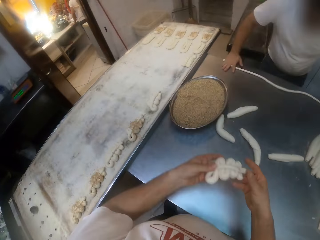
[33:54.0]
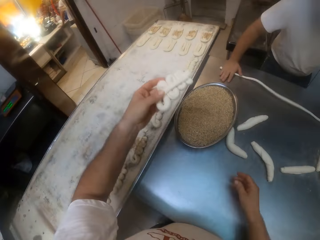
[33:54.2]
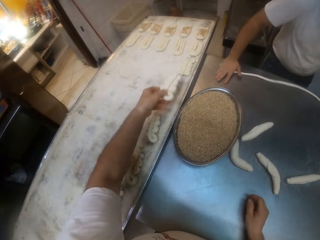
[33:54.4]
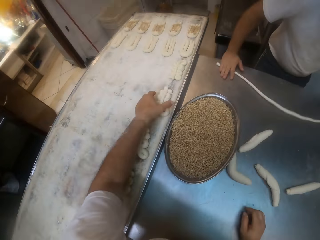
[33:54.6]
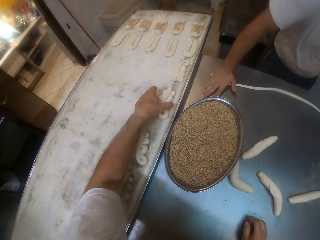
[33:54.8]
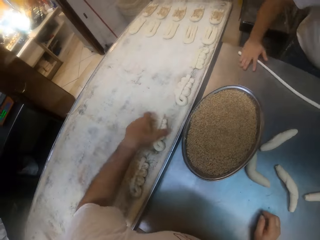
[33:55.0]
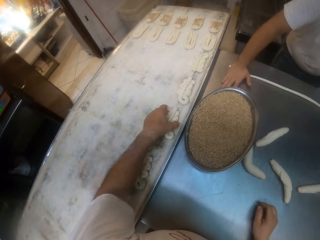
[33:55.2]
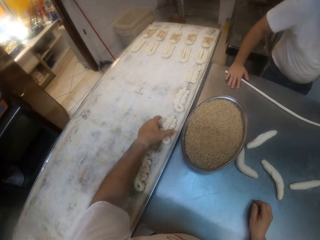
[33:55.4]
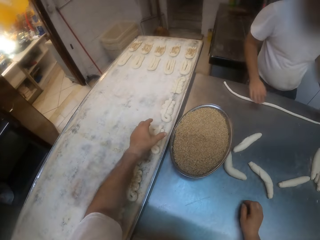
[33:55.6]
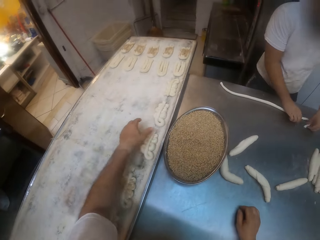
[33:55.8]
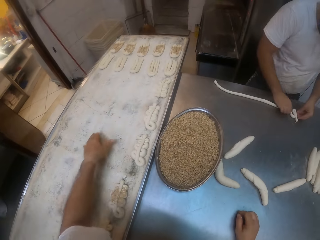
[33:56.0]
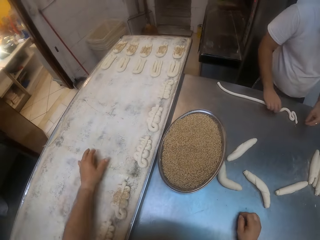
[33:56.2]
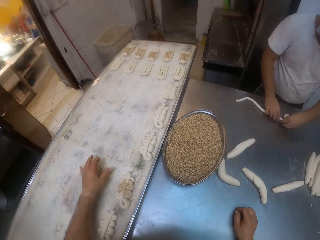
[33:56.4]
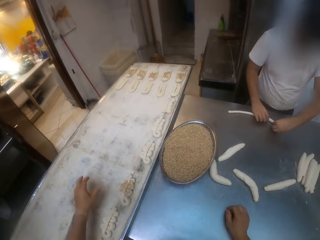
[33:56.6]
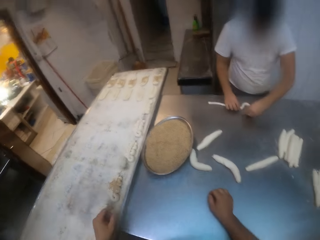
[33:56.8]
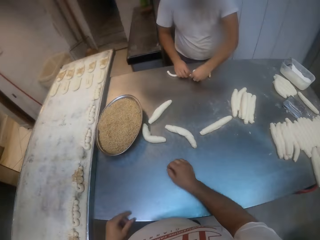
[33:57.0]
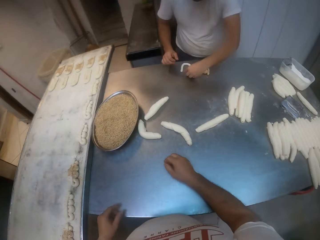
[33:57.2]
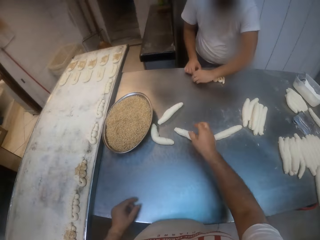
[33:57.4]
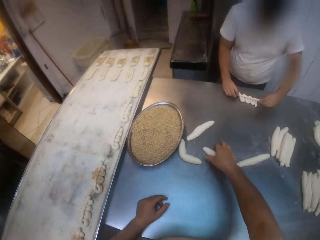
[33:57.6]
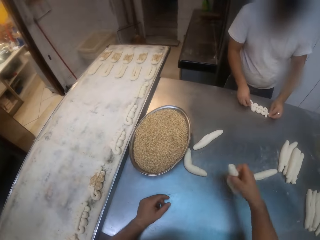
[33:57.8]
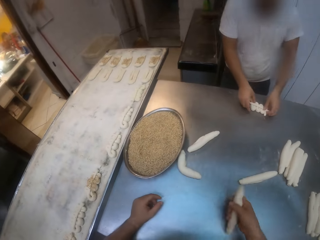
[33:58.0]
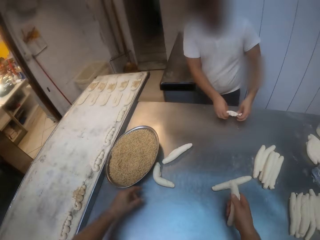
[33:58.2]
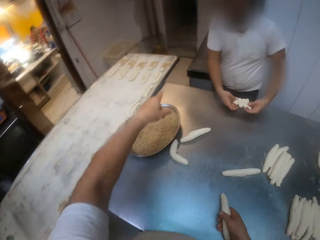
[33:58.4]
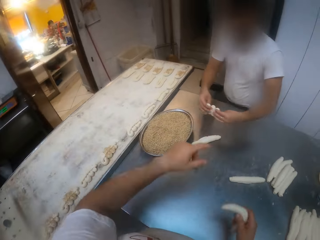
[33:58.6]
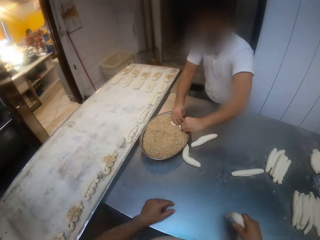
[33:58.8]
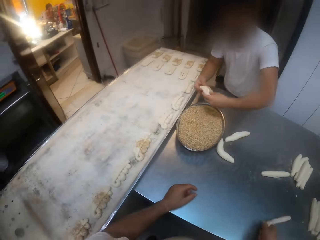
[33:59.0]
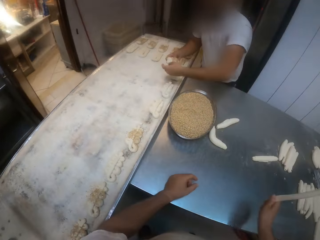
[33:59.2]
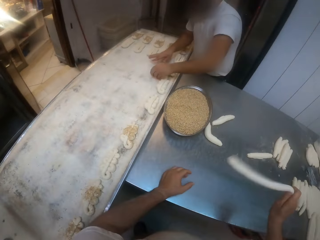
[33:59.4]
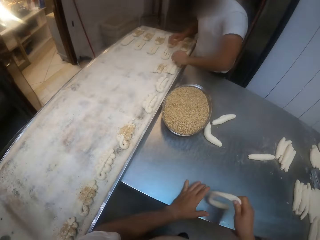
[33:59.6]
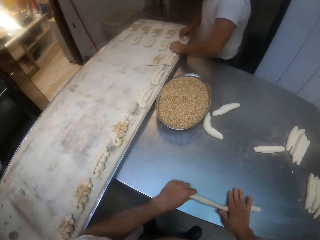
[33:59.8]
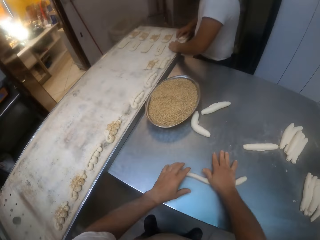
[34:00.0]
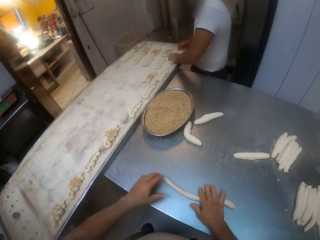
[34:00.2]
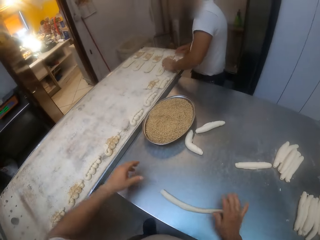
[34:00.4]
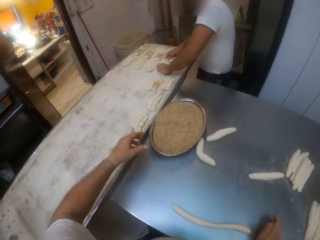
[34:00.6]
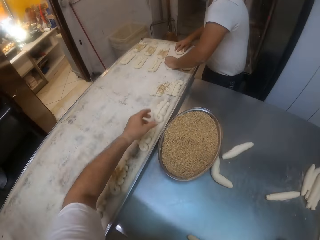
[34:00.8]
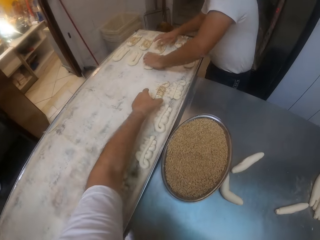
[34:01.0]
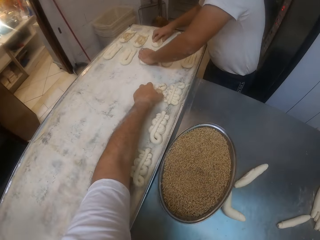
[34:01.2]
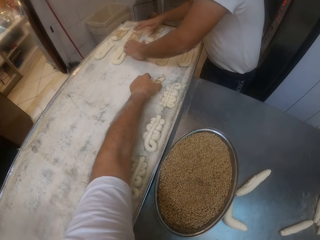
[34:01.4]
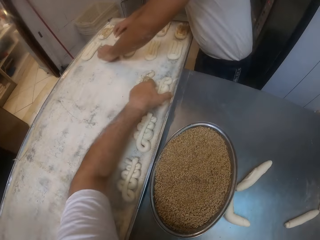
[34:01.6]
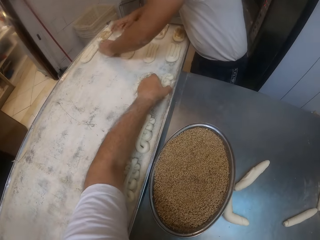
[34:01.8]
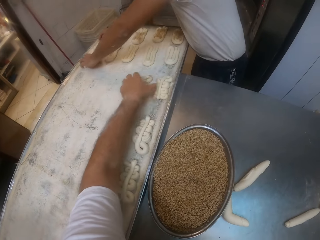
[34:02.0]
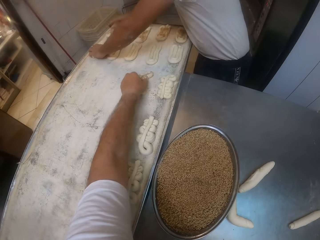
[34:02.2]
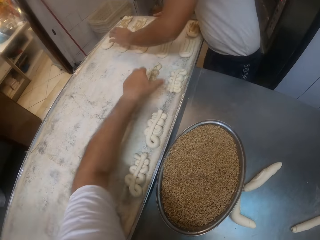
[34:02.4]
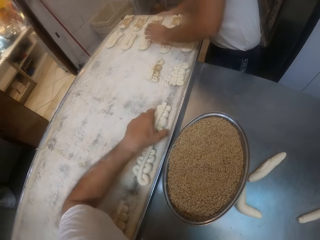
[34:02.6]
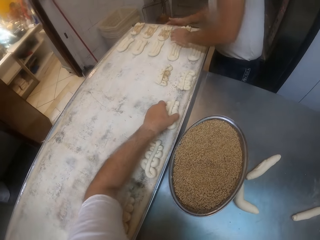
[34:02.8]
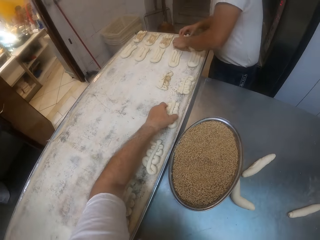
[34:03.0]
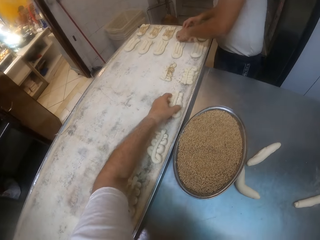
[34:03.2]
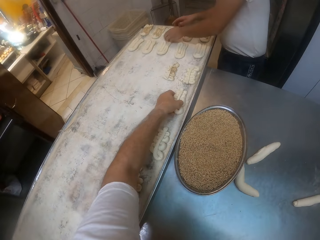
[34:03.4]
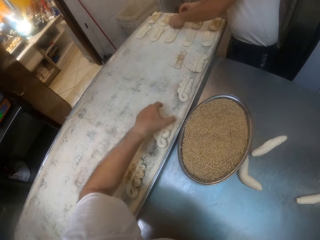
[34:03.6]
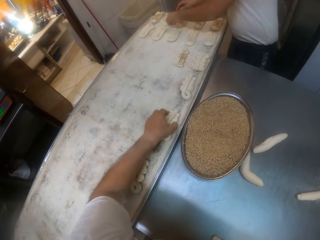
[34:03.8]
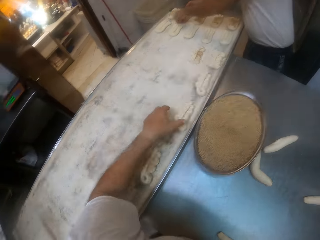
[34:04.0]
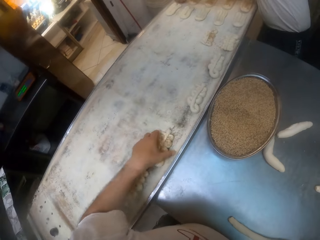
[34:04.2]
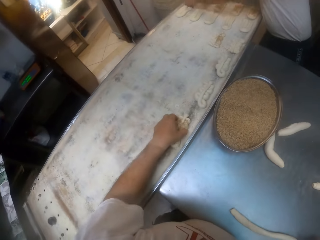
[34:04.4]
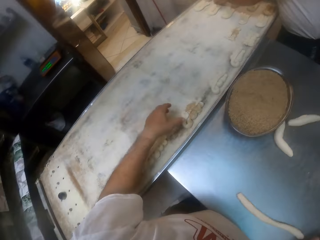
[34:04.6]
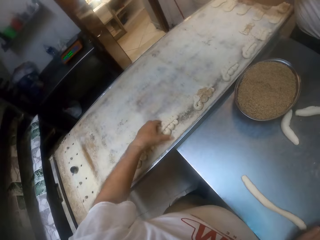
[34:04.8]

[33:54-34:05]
The camera wearer moves the folded dough to the baking tray with his left hand. The man folds the rolled dough on the table with both hands, puts the folded dough into the tray of steads with both hands and moves the dough from the stead tray to the baking tray with both hands. The camera wearer rolls the rolled dough on the table with both hands. The man arranges the folded dough on the baking tray with his hands. The camera wearer arranges the folded dough on the baking tray with his left hand.

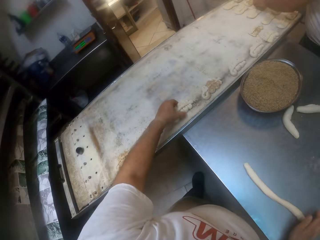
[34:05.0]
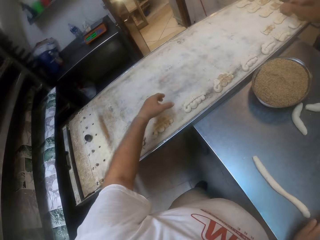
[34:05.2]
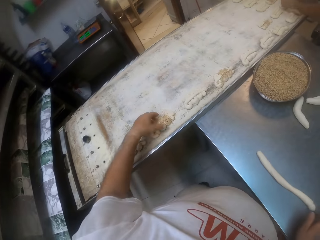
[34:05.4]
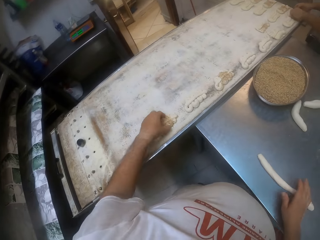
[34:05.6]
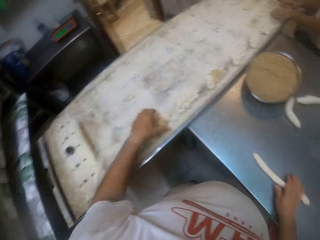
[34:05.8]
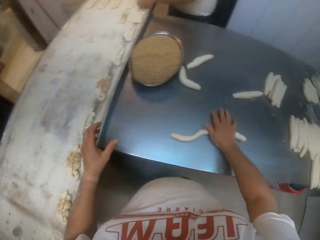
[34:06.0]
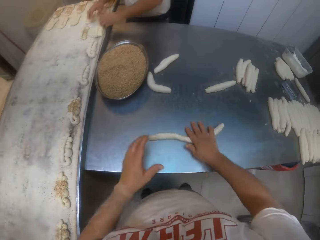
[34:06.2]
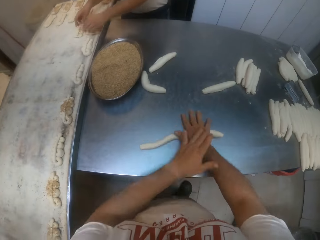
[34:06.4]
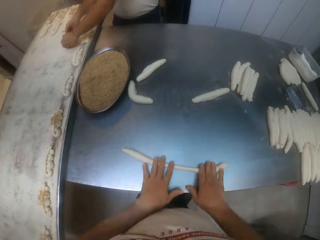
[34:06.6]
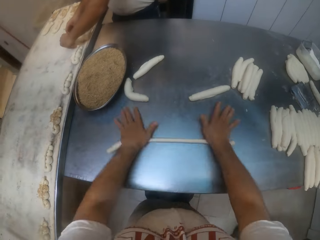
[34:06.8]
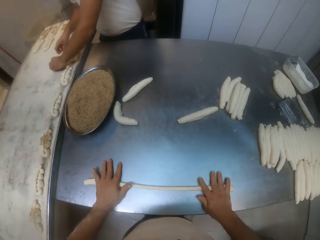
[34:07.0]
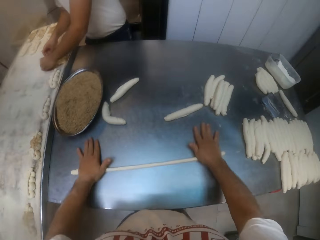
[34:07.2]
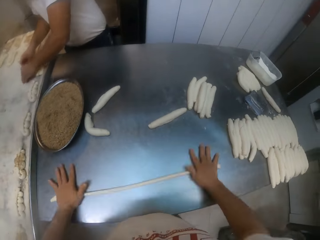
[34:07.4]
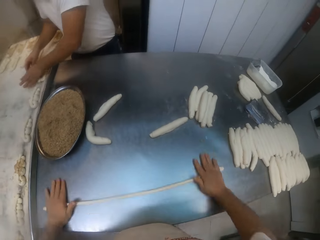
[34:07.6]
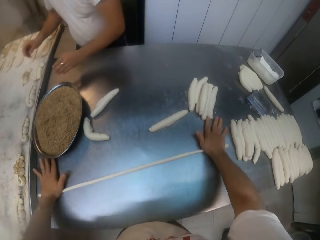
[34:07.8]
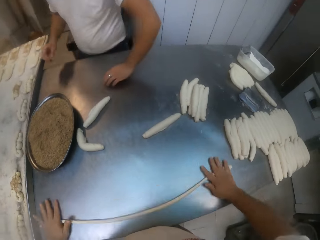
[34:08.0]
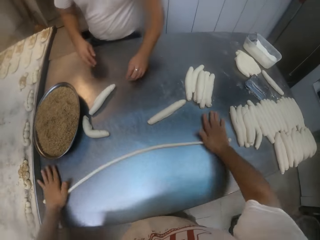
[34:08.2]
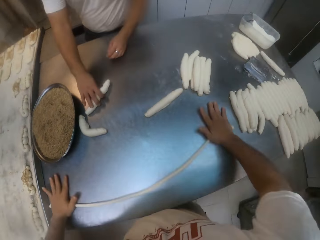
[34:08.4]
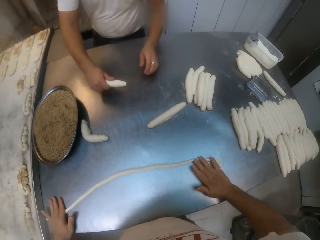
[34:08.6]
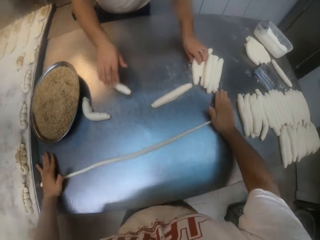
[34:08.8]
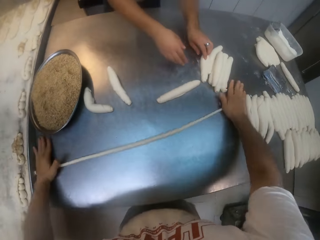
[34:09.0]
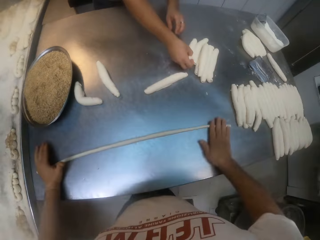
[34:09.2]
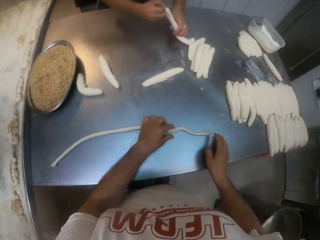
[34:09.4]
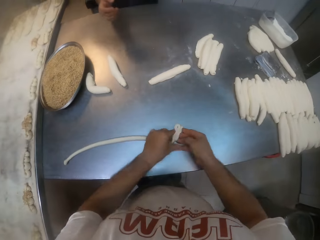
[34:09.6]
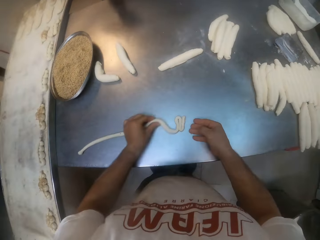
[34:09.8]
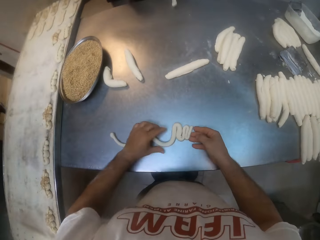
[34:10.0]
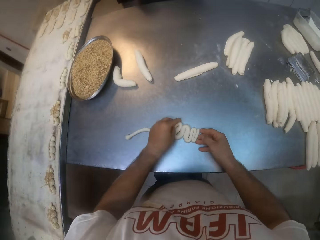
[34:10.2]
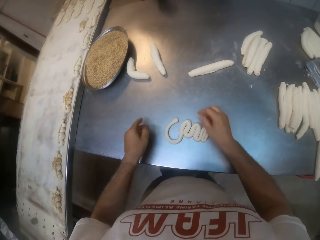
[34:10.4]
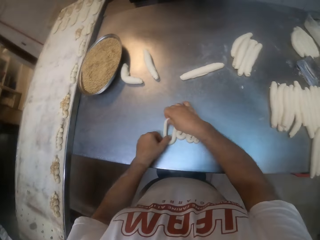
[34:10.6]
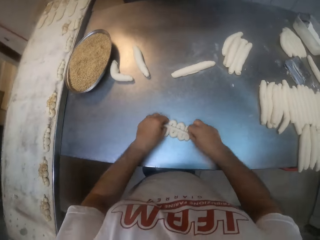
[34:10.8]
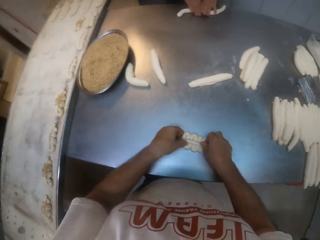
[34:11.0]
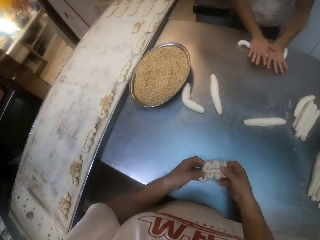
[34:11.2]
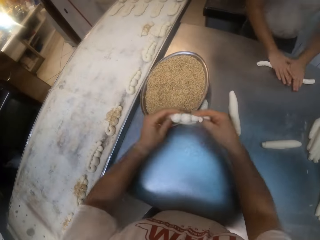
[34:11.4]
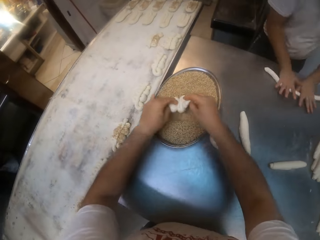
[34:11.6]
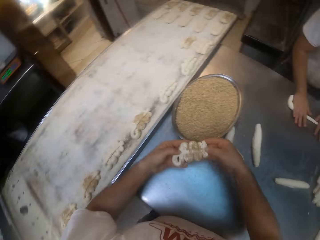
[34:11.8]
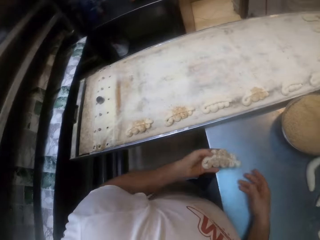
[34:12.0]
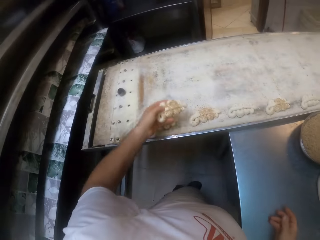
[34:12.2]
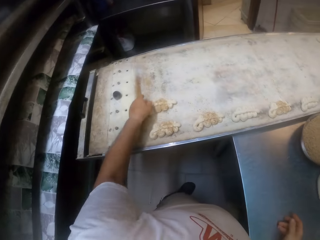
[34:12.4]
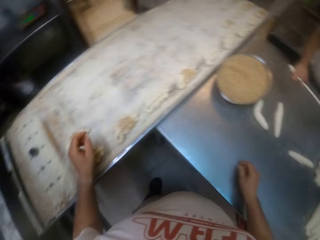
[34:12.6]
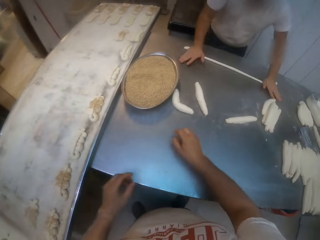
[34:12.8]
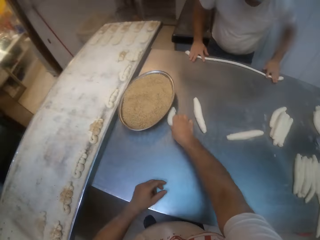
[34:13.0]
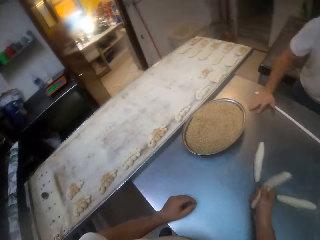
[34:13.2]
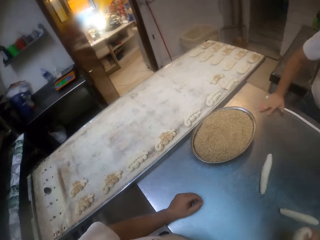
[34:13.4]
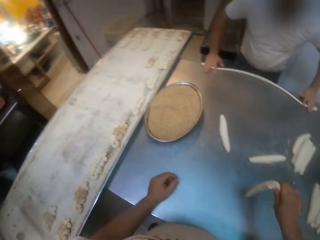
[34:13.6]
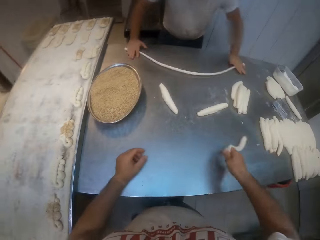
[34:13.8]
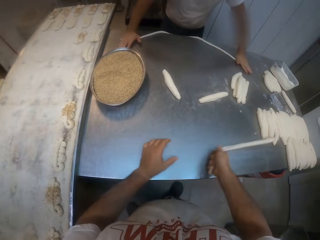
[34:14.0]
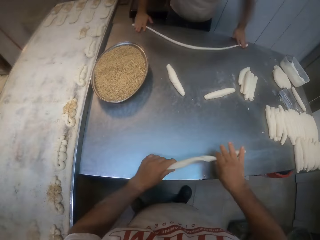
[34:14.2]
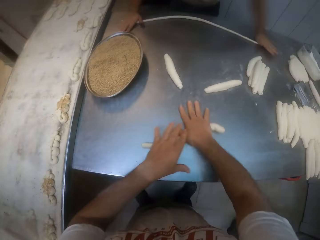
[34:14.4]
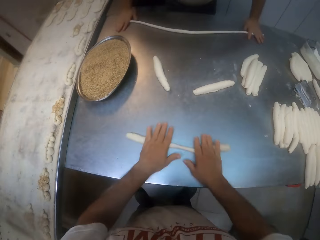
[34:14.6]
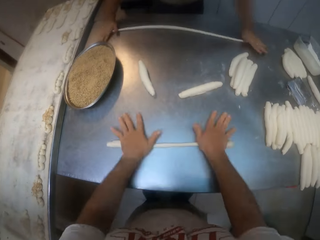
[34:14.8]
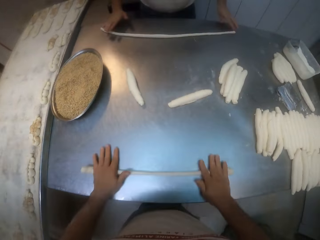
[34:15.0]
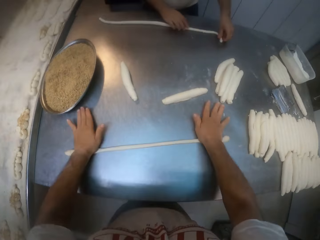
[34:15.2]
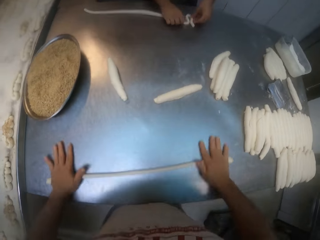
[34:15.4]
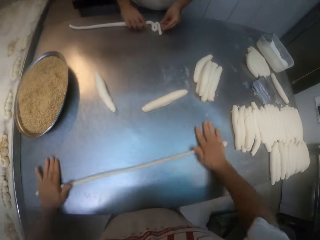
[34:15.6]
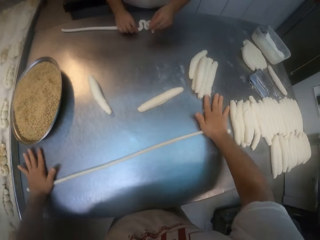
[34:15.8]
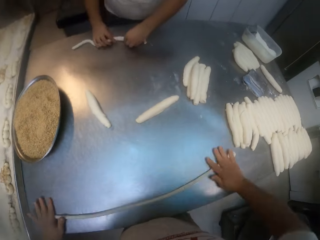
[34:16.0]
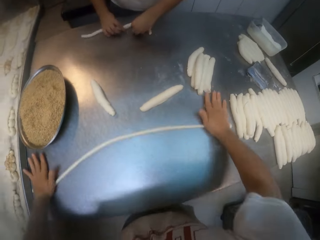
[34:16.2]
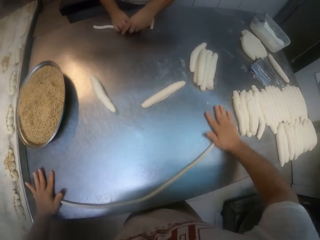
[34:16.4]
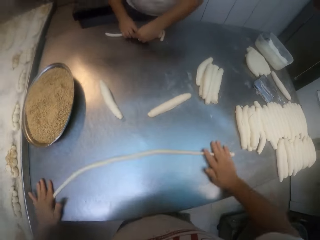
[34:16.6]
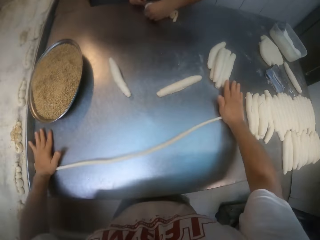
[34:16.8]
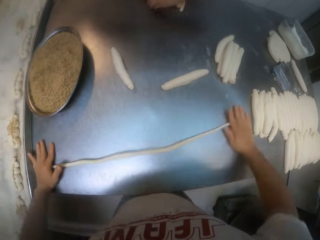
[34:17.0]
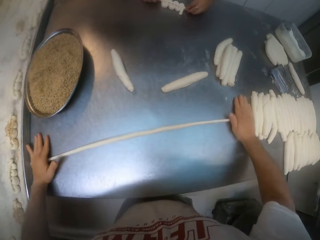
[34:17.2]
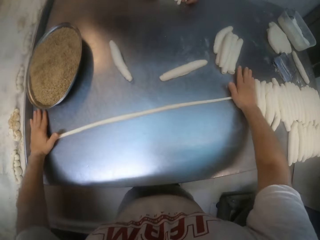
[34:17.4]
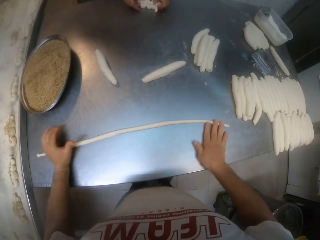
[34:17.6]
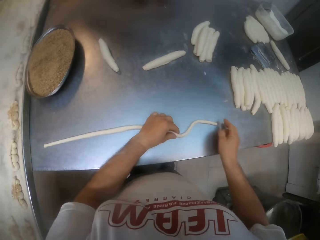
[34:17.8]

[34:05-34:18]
The camera wearer rolls the rolled dough on the table with both hands. The man rolls the rolled dough on the table with both hands. The camera wearer folds the rolled dough on the table with both hands. He puts the folded dough into the tray of steads with both hands. The man rolls the rolled dough on the table with both hands. The camera wearer moves the dough from the stead tray to the baking tray with his left hand. He rolls the rolled dough on the table with both hands. The man folds the rolled dough on the table with both hands.
